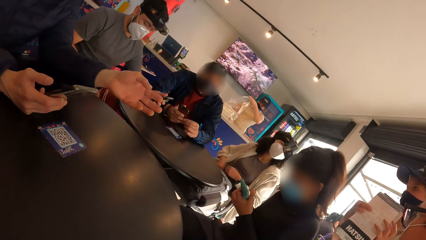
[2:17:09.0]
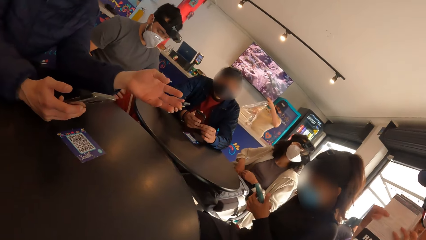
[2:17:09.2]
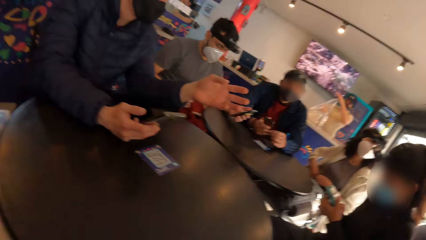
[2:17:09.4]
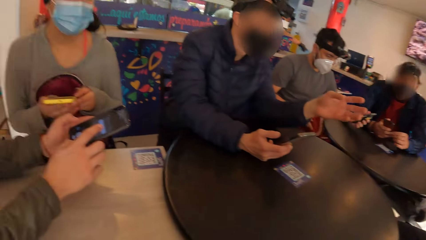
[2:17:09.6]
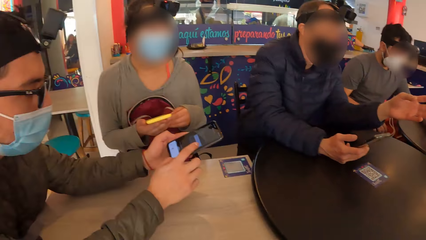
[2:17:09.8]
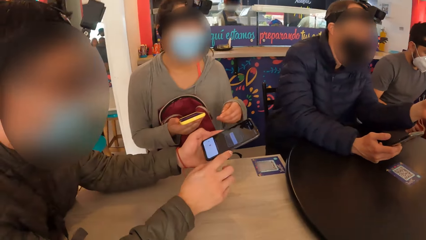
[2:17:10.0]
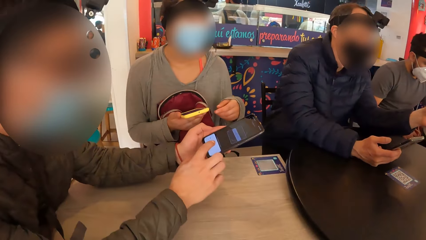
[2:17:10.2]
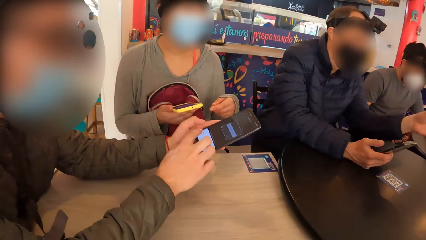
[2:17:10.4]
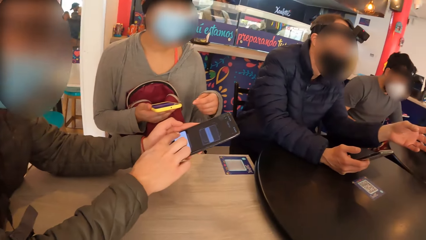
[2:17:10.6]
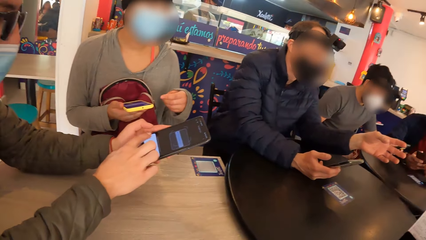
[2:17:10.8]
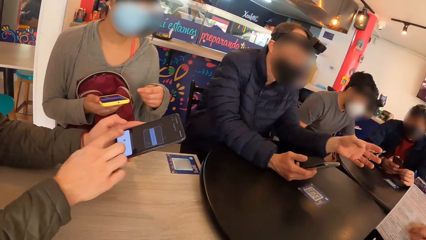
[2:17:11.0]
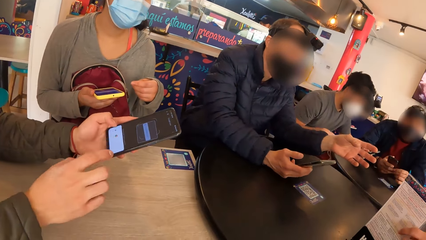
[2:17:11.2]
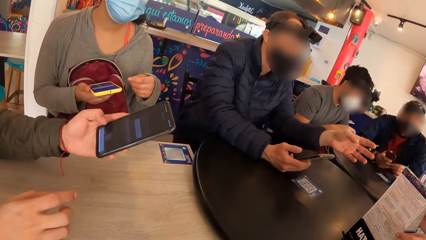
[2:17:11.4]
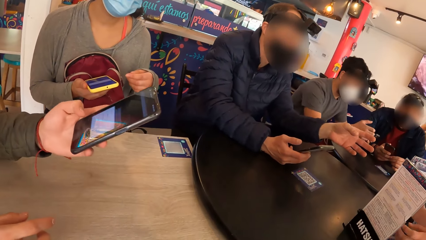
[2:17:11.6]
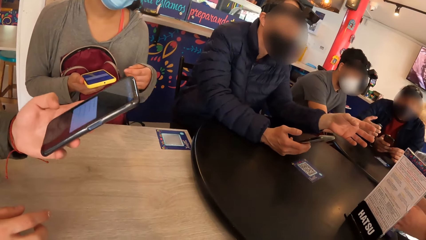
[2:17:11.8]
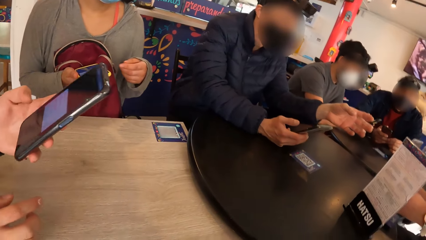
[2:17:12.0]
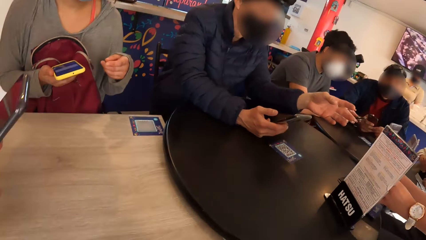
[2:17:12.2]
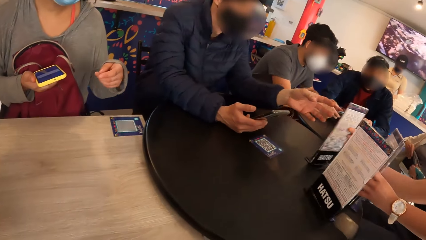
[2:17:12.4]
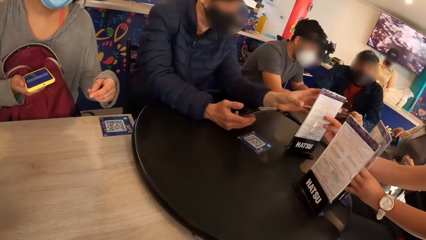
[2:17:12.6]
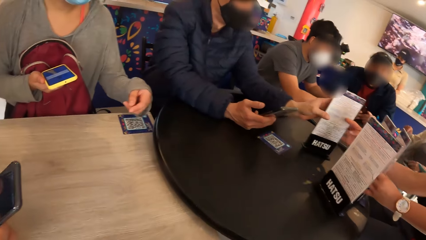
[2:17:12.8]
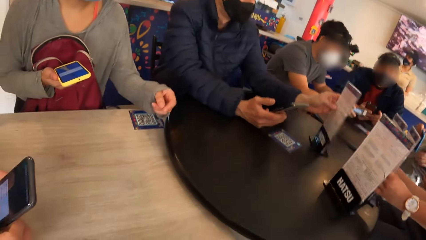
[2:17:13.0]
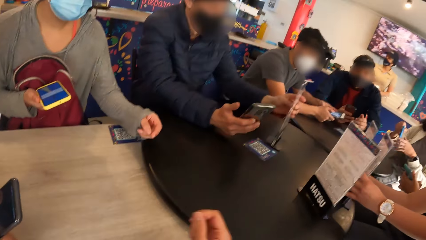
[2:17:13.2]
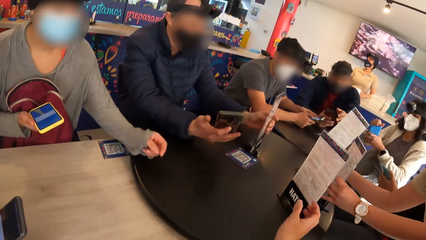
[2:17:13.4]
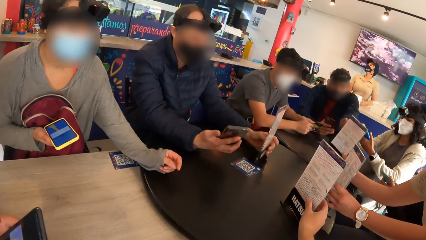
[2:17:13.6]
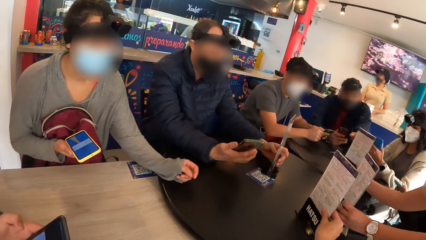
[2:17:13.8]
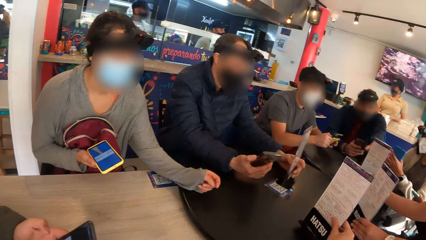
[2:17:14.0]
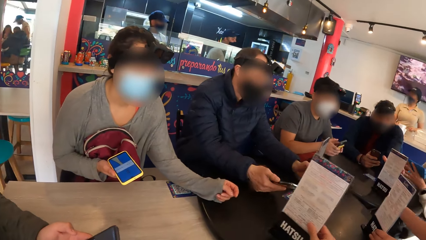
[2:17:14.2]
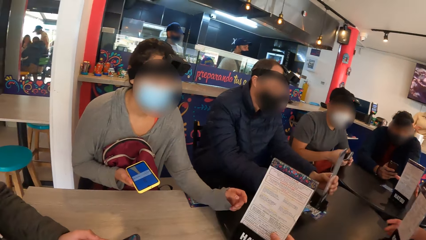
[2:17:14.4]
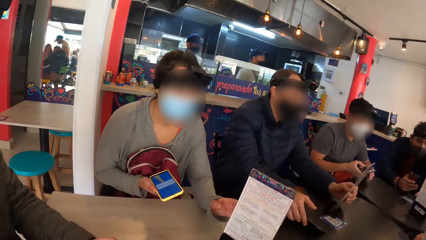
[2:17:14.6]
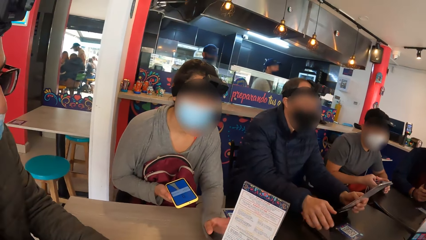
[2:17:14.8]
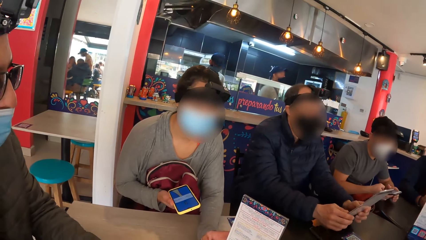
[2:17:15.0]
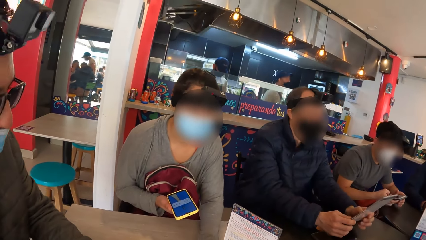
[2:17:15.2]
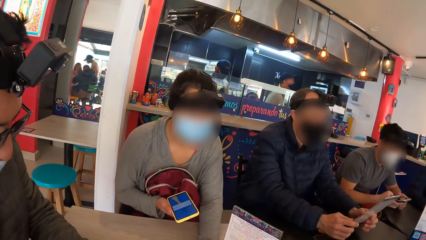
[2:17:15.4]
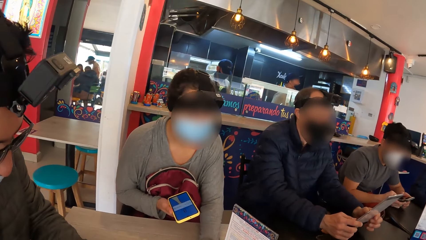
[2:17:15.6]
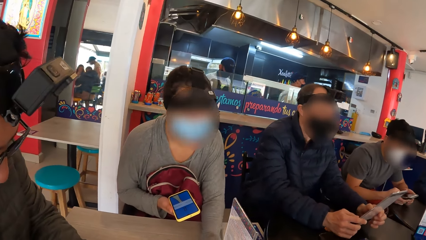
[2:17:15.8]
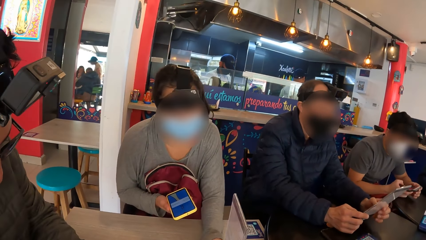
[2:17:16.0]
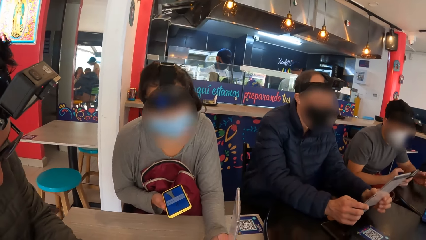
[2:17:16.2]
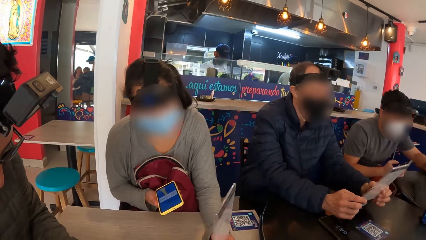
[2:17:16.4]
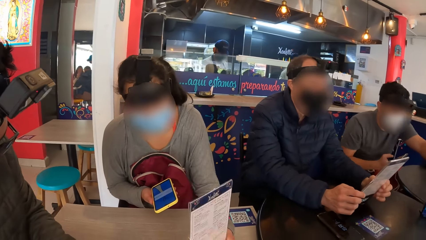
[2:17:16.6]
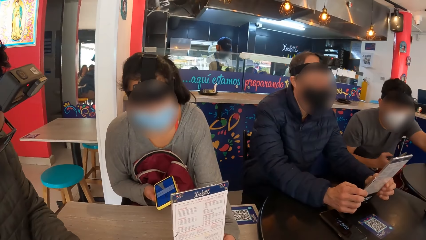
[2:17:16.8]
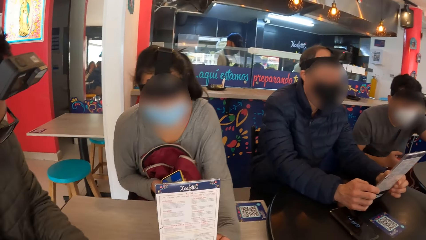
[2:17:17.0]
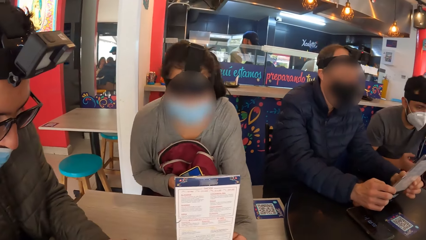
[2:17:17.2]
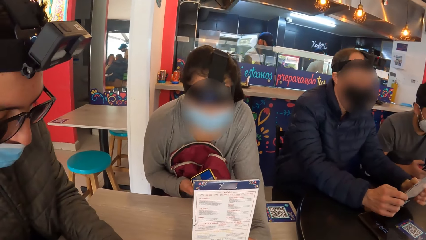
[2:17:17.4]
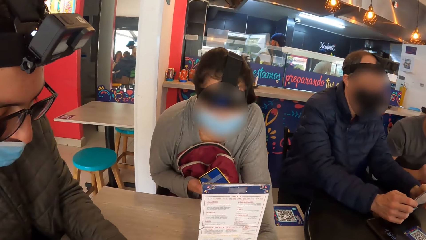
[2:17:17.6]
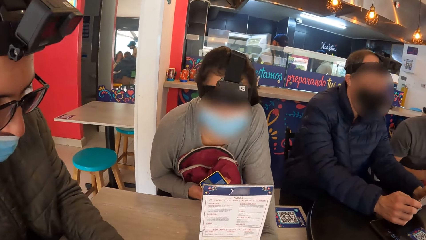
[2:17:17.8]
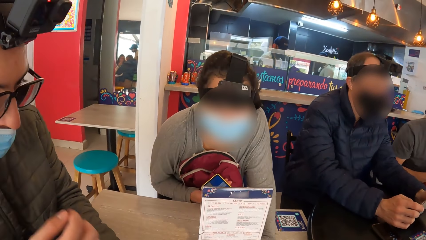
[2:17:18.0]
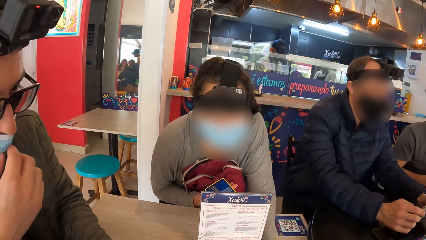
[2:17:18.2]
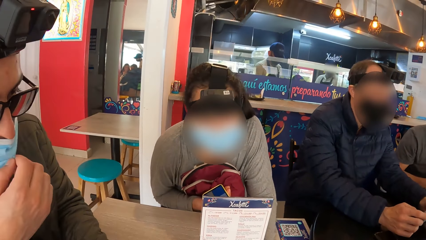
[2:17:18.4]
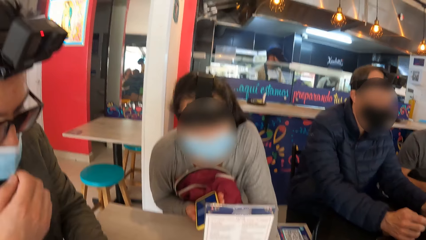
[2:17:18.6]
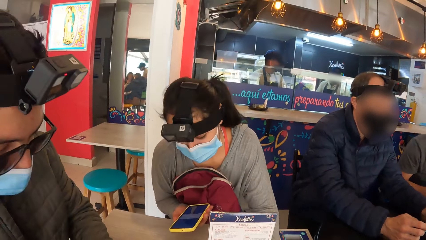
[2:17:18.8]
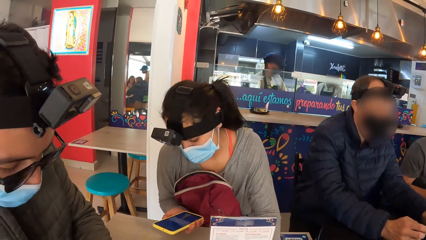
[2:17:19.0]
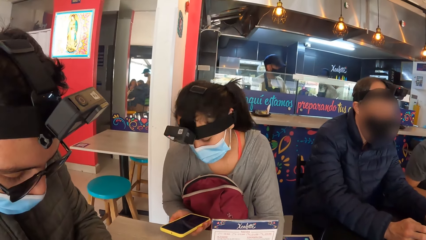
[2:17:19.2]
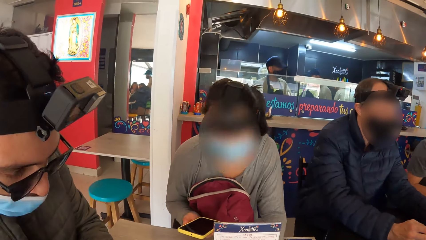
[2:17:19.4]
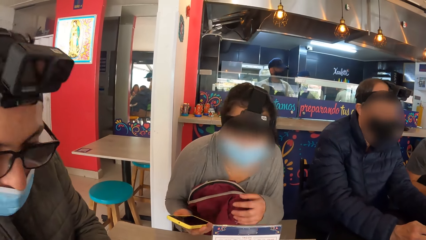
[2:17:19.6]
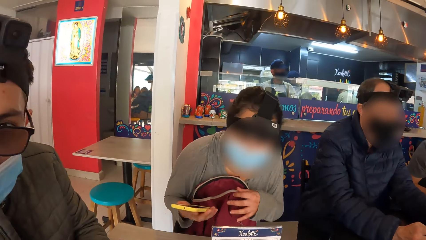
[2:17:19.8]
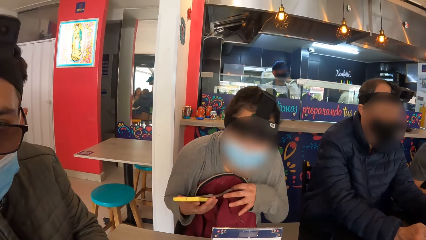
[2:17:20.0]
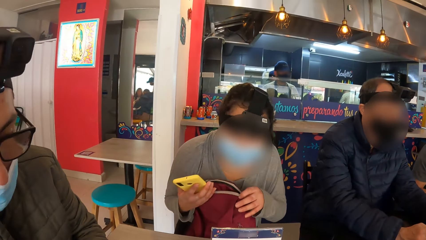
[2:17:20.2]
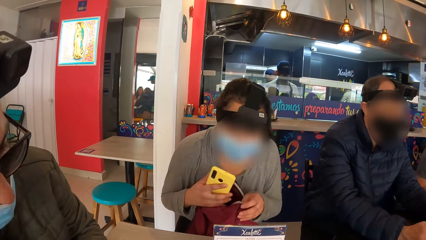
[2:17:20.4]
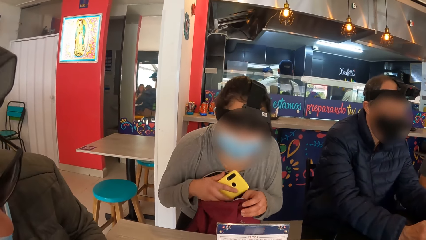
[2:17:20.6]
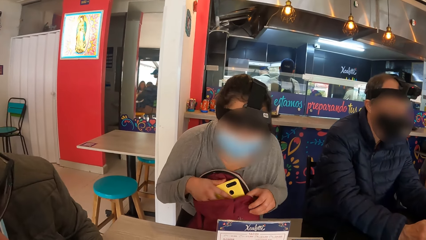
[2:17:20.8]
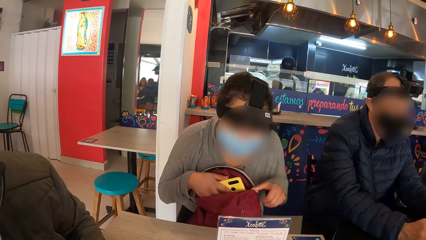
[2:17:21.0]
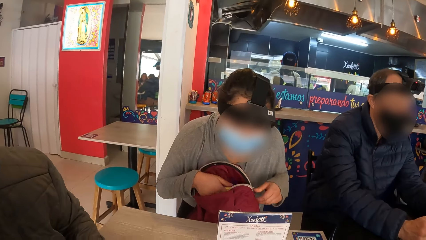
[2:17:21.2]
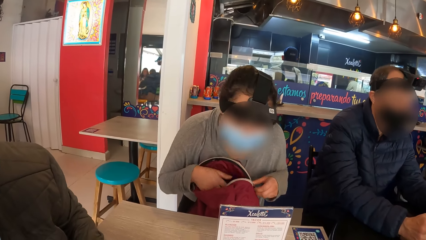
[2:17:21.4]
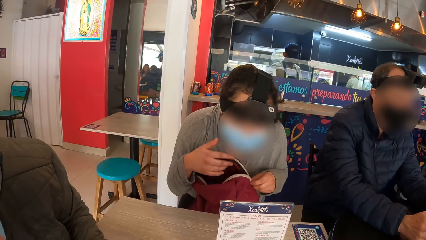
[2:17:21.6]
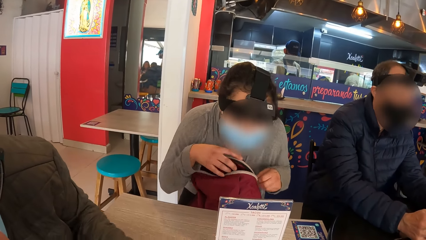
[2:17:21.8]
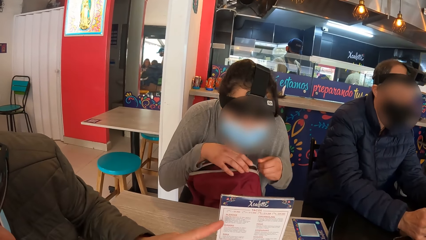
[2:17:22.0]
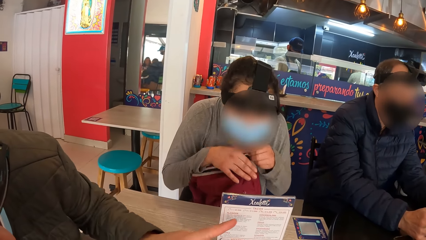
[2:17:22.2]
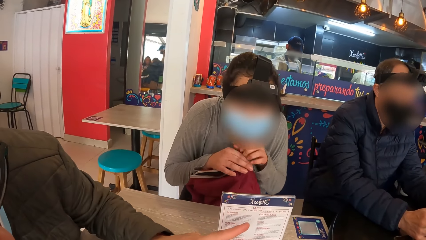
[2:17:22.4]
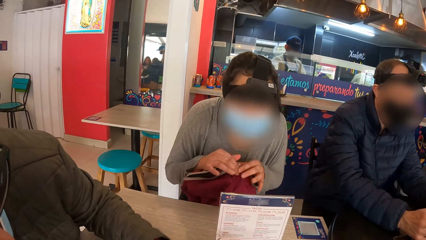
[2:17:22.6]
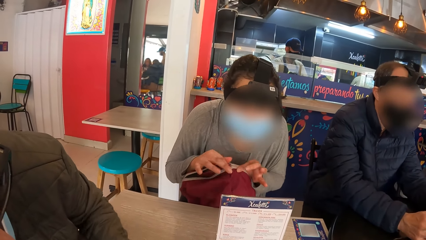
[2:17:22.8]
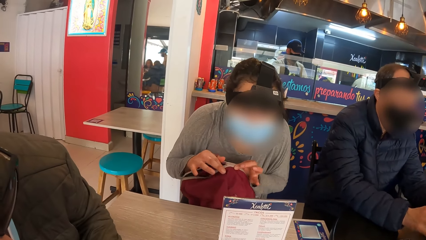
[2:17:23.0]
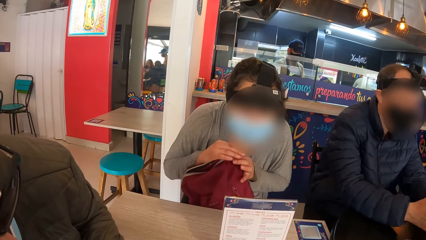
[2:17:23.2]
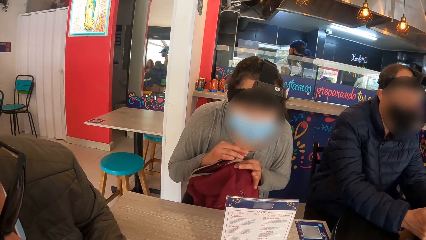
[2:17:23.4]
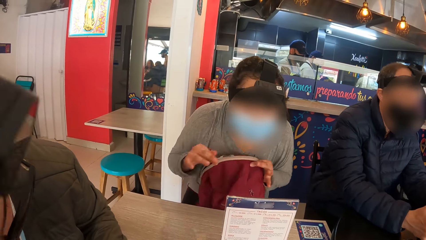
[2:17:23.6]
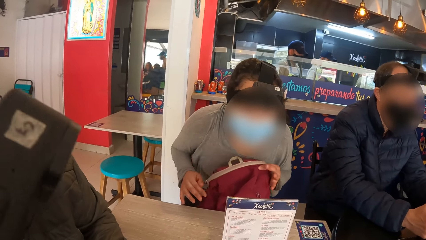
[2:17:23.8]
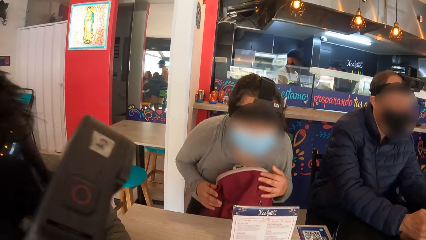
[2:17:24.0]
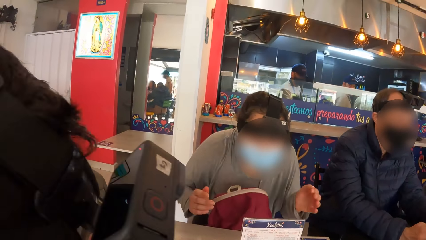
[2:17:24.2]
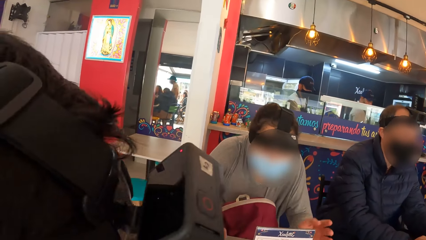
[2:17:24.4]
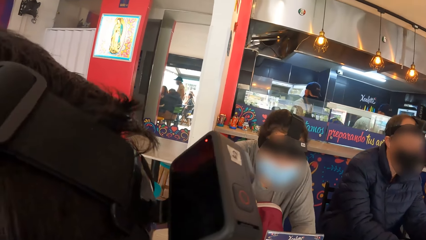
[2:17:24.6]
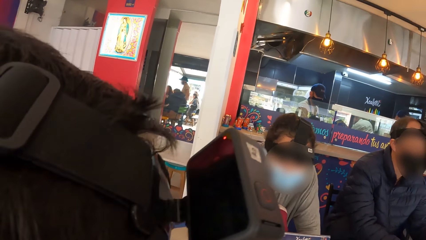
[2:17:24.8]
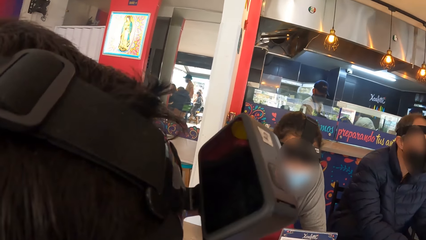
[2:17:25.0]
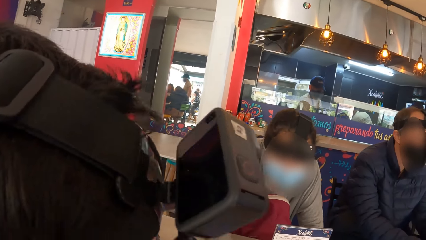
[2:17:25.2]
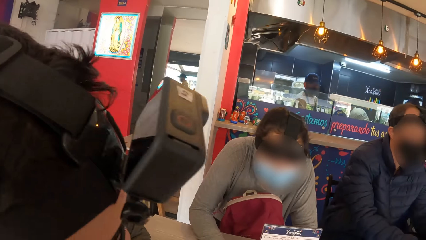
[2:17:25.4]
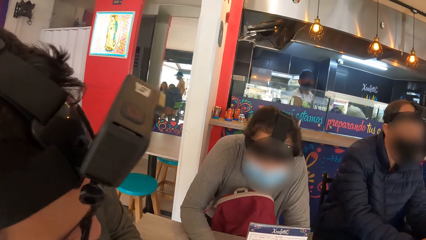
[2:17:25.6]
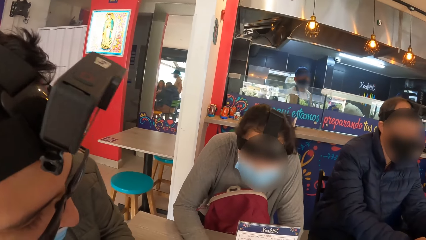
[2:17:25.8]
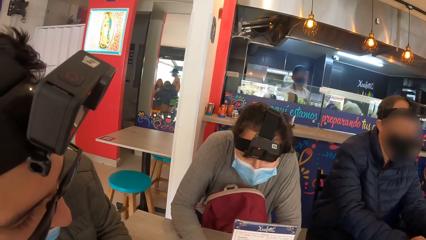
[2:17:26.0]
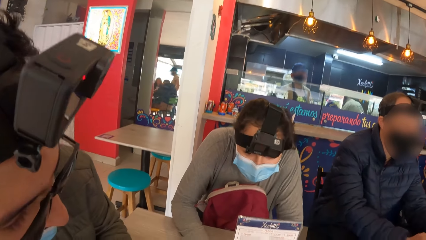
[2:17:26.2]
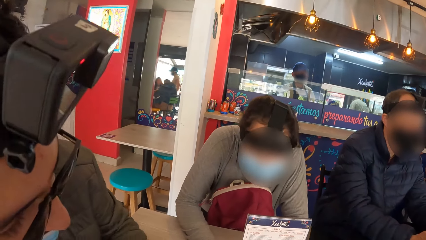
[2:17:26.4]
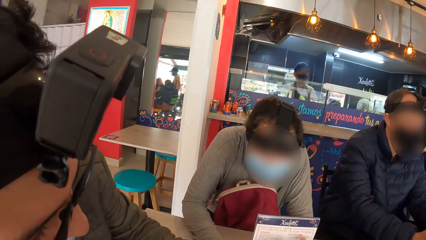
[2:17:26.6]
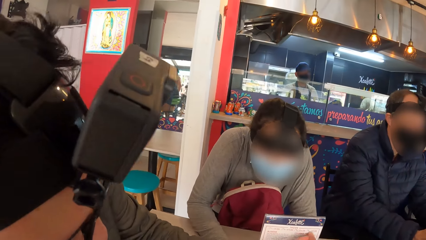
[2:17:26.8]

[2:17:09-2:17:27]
A woman puts a menu card on the table. The camera wearer picks up the menu, places the menu on the table, and rotates the menu. A man looks at the menu. Another woman puts the phone in a bag with her right hand. The man points at the menu. The woman zips the bag with her right hand.
